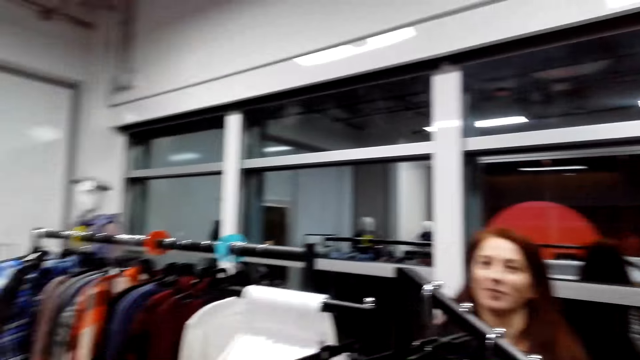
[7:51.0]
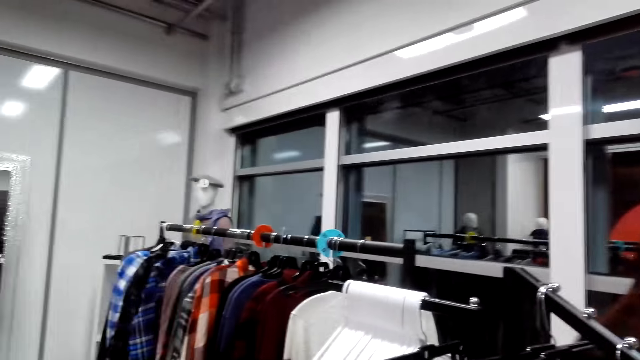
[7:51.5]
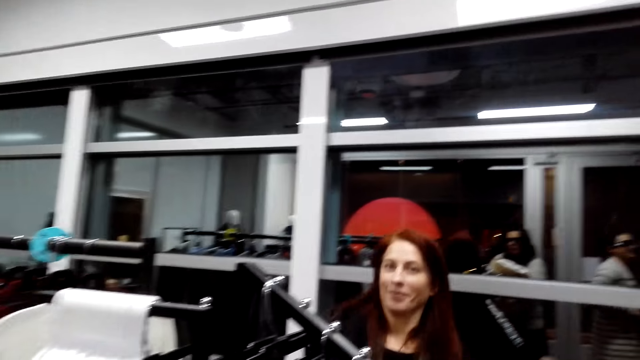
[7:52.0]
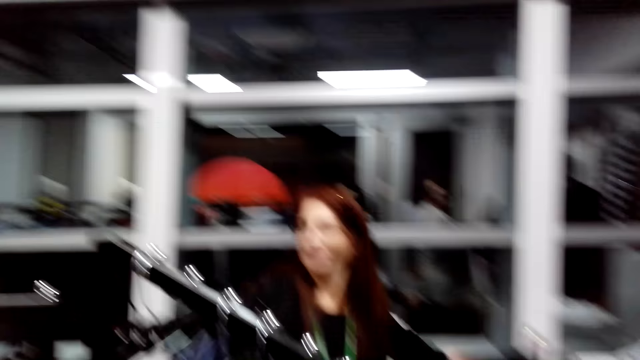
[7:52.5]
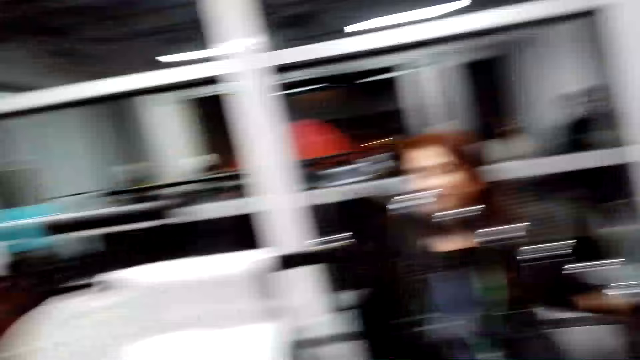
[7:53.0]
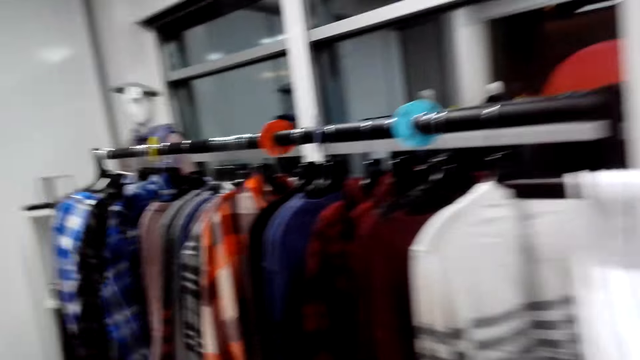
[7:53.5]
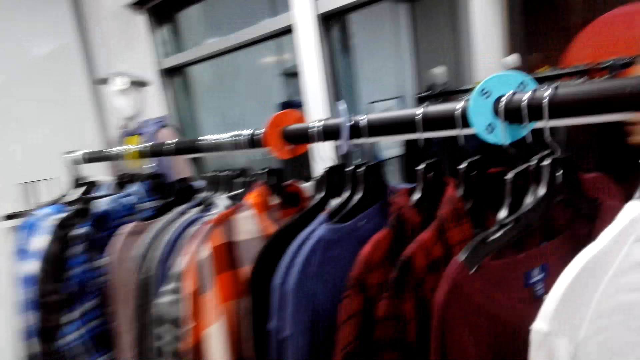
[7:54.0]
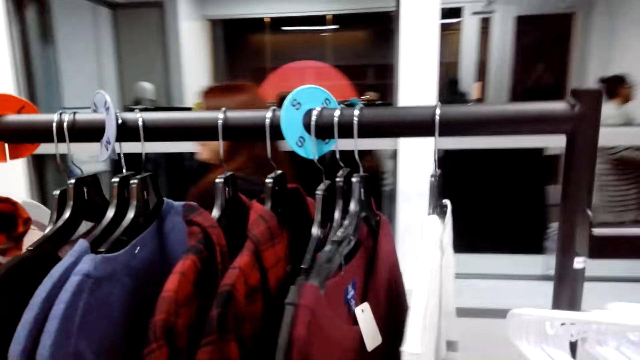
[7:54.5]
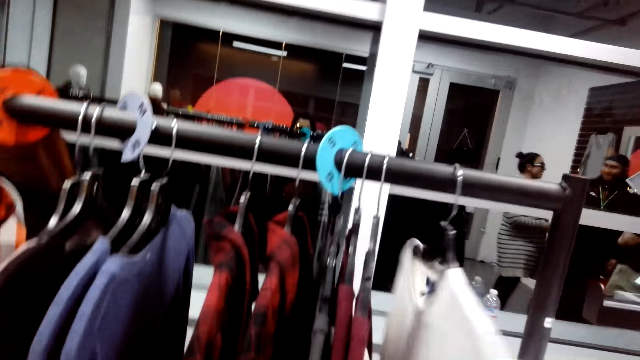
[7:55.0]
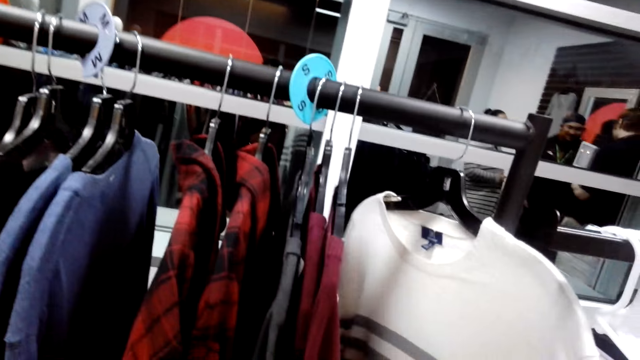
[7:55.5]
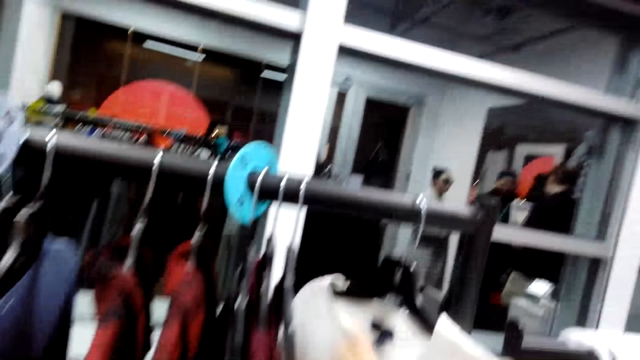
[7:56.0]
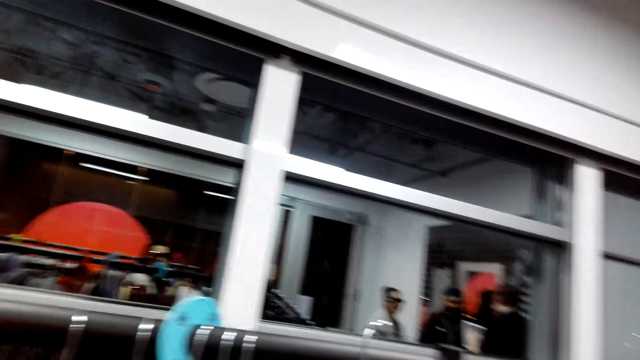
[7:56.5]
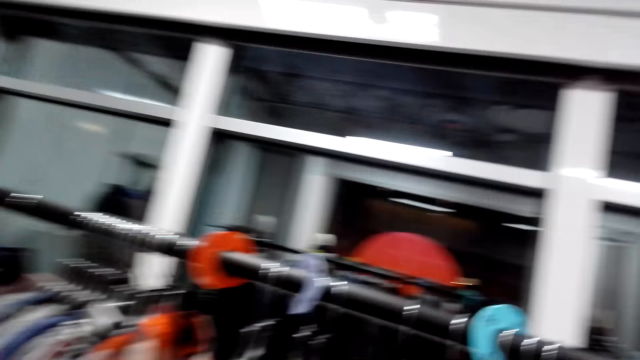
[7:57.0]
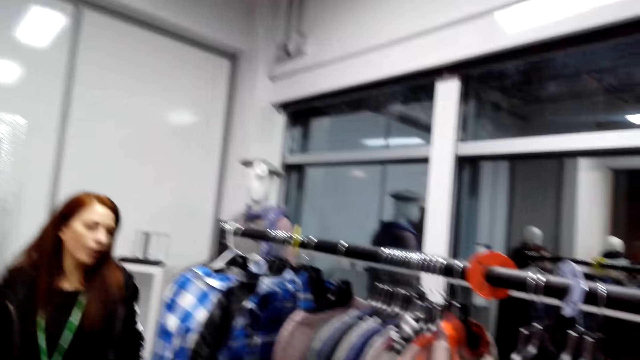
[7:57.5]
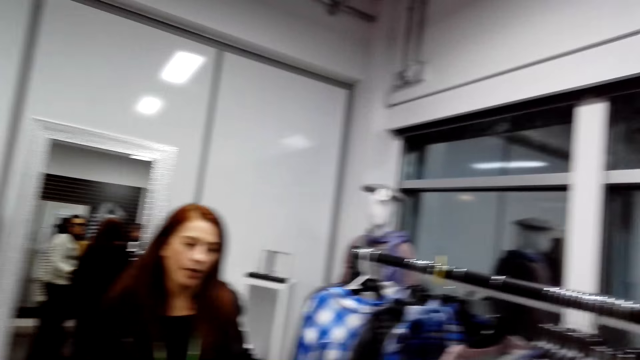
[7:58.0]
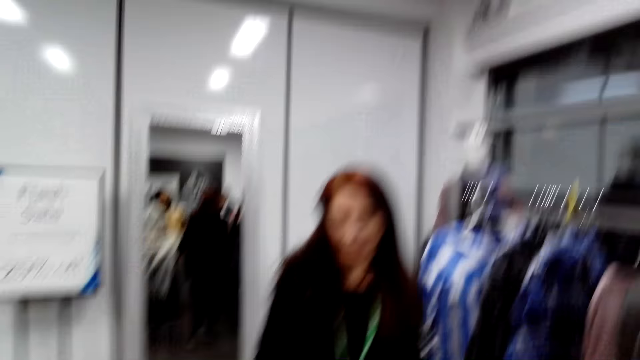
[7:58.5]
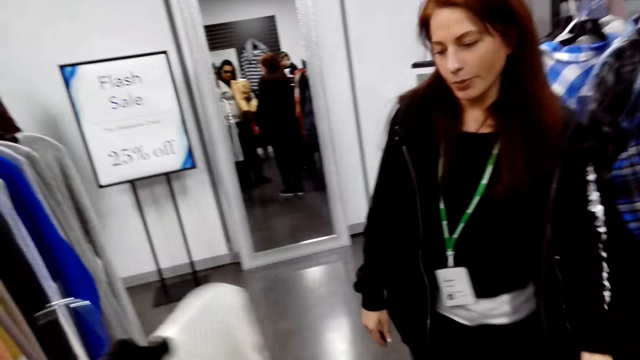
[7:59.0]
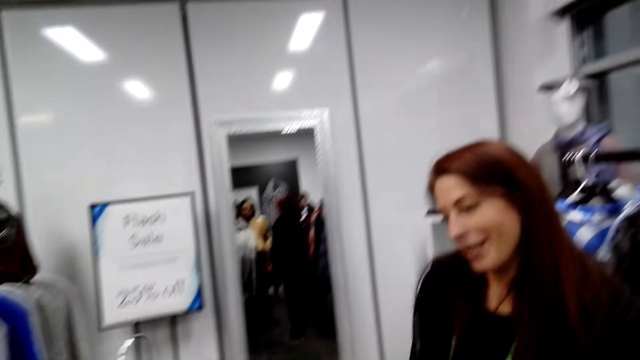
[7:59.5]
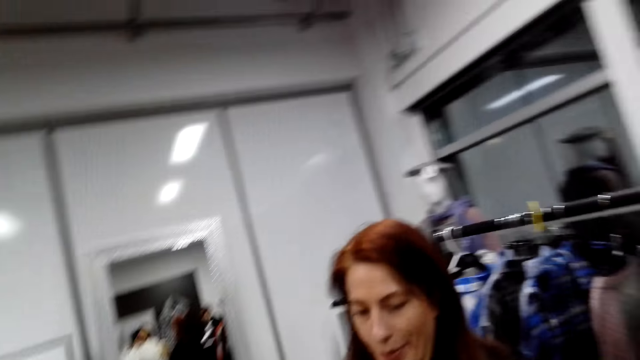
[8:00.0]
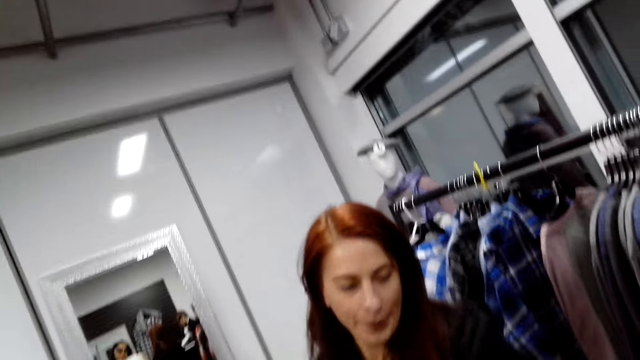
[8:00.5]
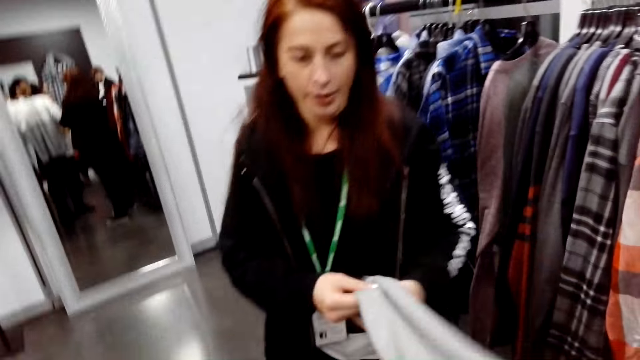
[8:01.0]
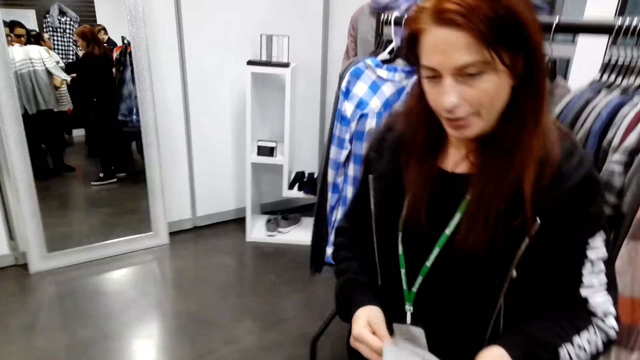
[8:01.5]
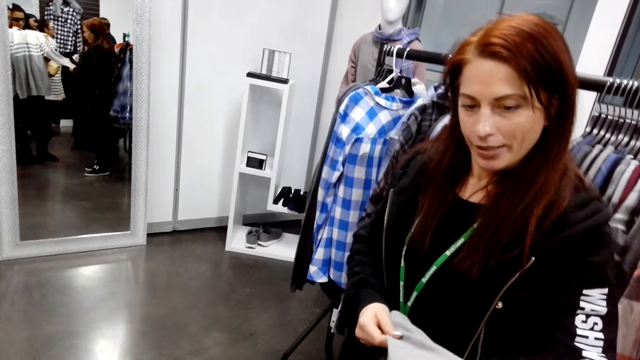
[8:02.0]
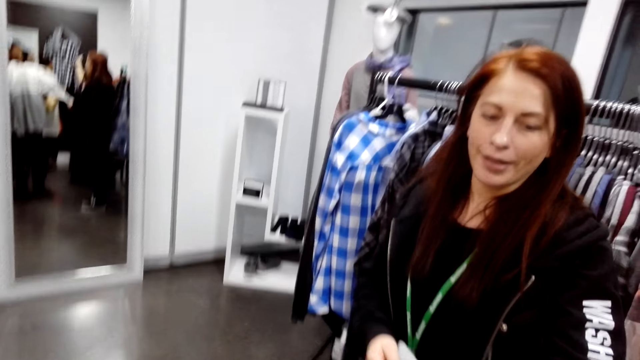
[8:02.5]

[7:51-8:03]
The camera wearer steps forward. They look at the cloth. They look around. A lady steps forward. The camera wearer talks to people. The lady looks at the cloth. The lady looks at the cloth again.

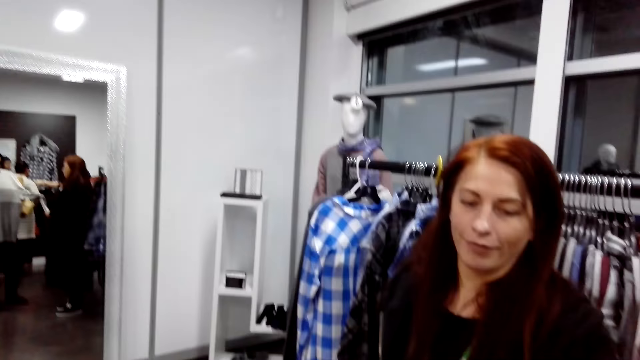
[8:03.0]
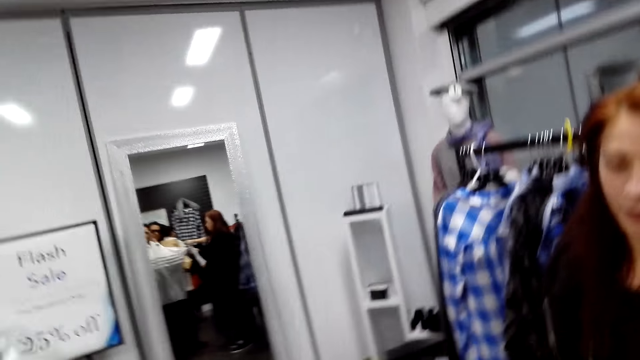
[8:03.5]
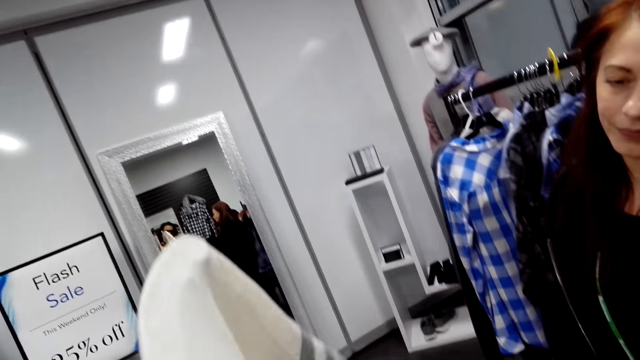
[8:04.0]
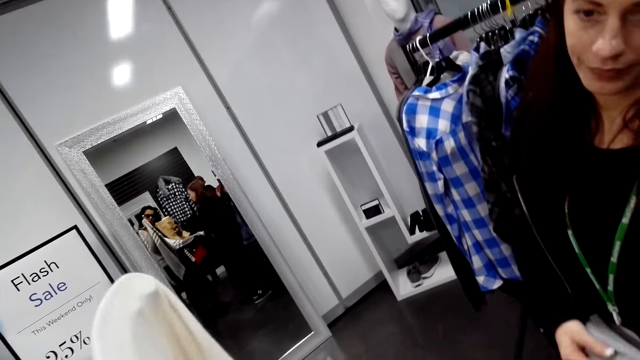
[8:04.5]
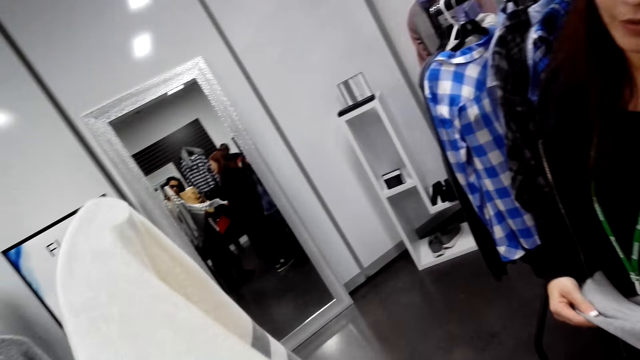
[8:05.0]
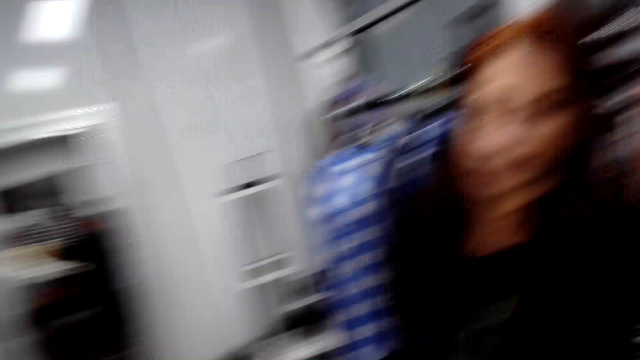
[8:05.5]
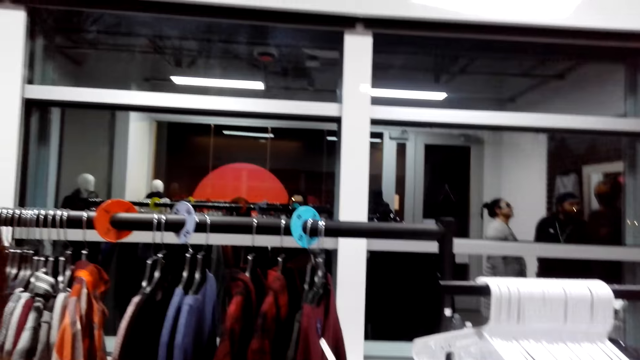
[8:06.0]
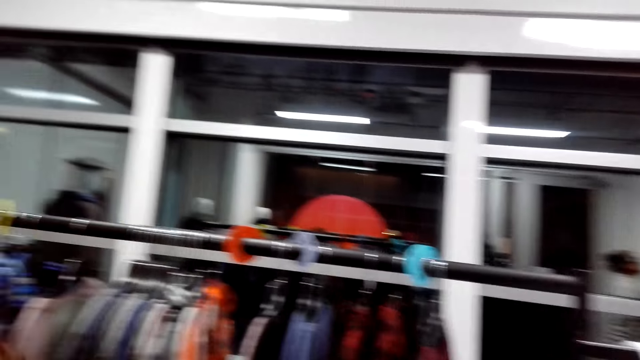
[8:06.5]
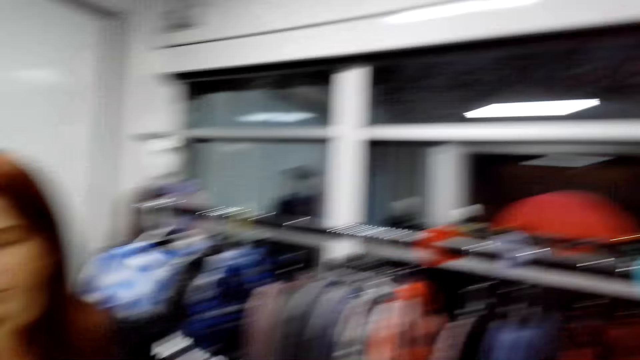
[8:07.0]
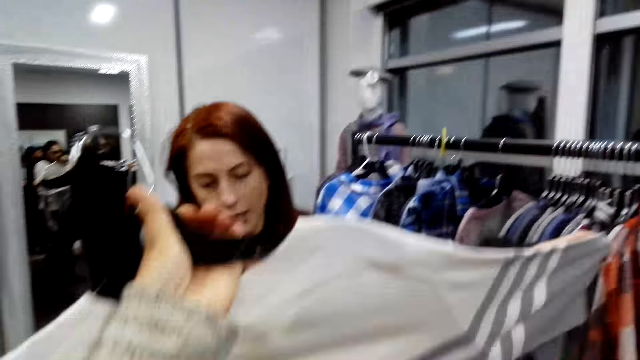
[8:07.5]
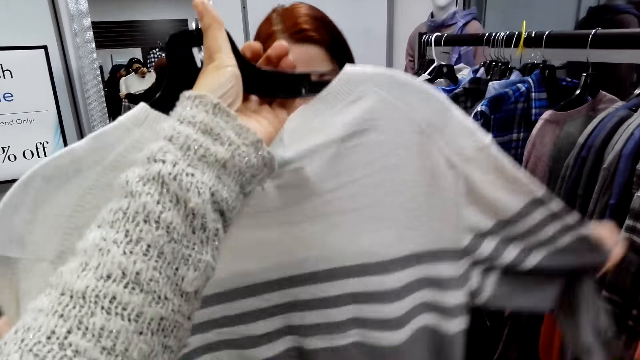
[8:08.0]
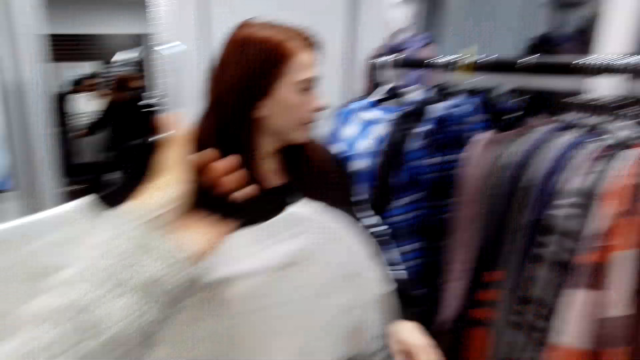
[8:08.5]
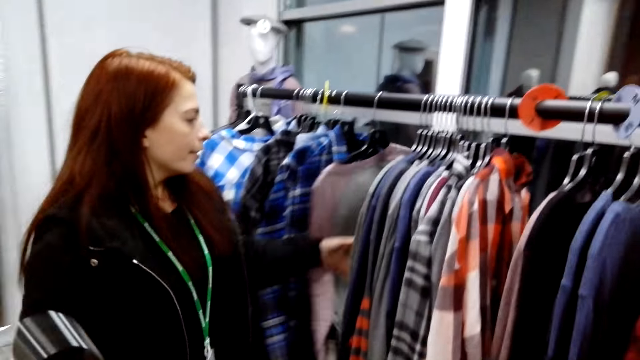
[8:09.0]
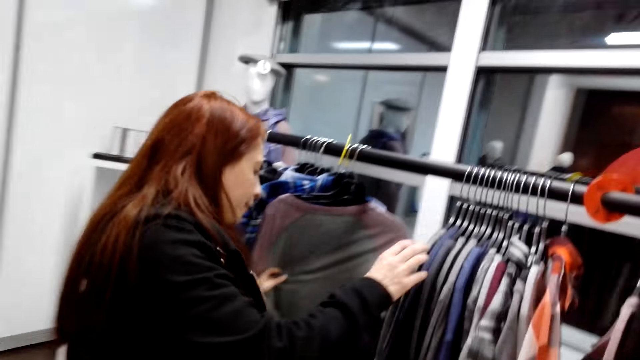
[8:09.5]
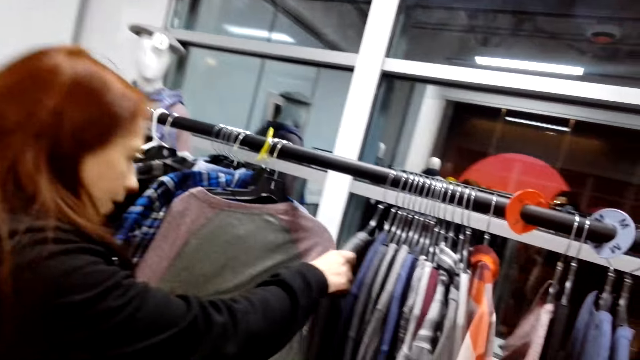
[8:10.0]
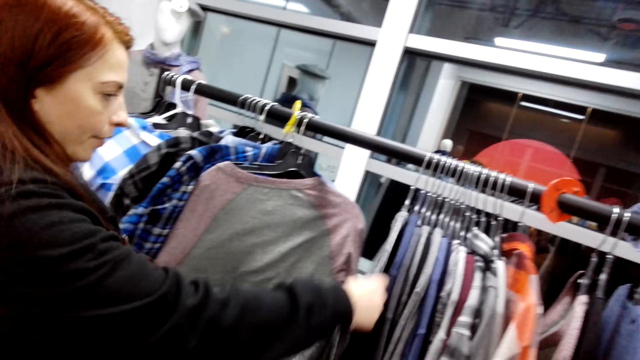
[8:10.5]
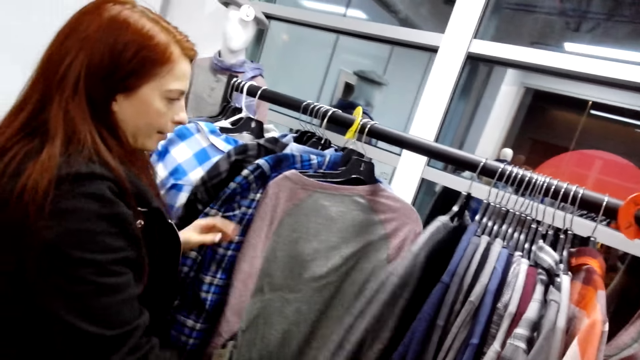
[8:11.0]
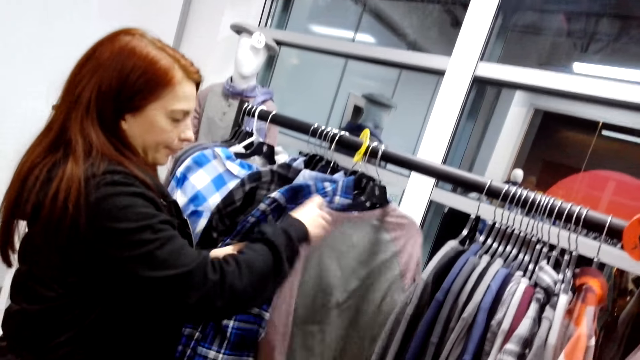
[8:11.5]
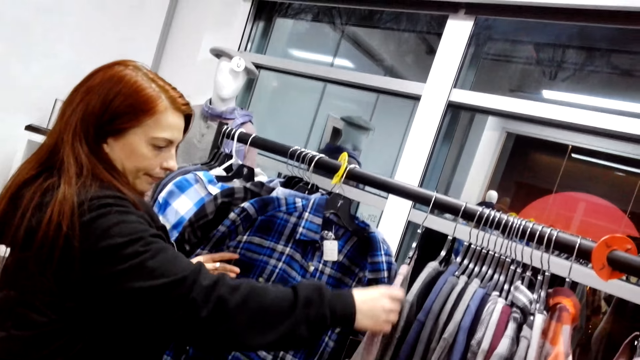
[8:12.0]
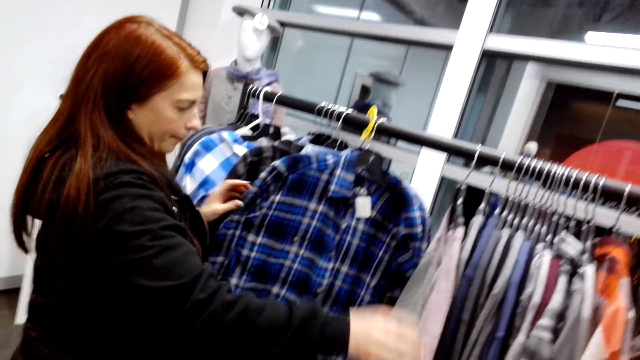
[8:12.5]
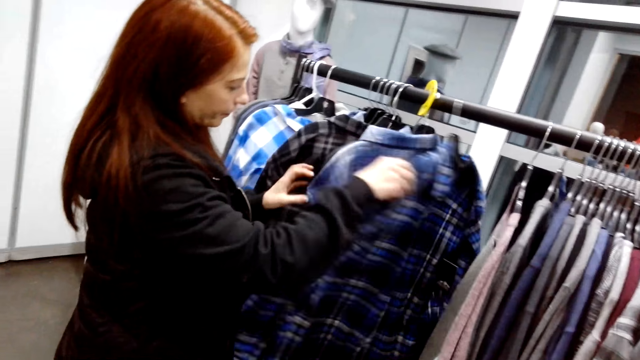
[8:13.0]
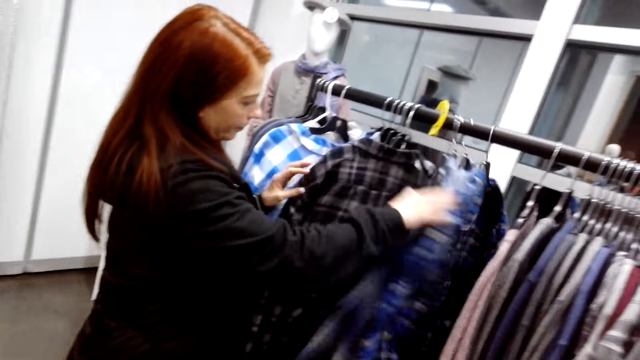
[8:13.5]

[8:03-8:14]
The camera wearer looks at the cloth. They look around. They look at the cloth. A lady looks at the clothes. The lady touches the cloth. The lady moves the cloth. The lady looks at the cloth. The lady moves the clothes.
